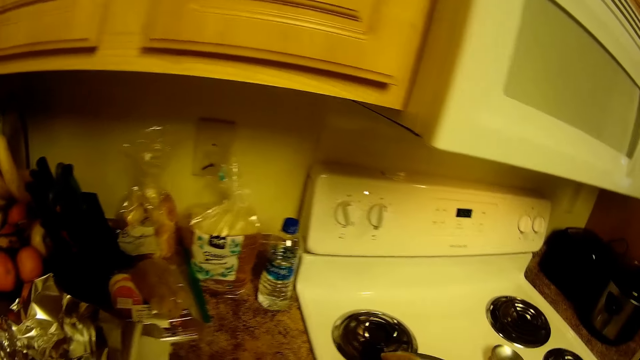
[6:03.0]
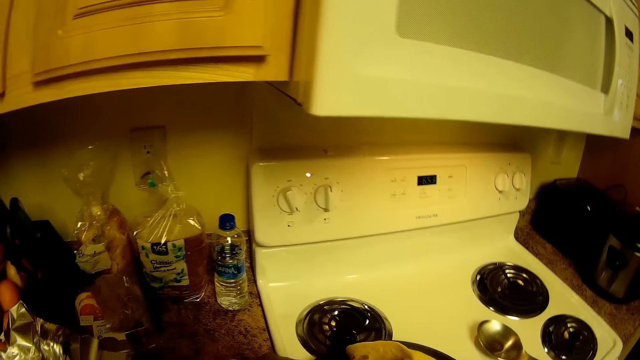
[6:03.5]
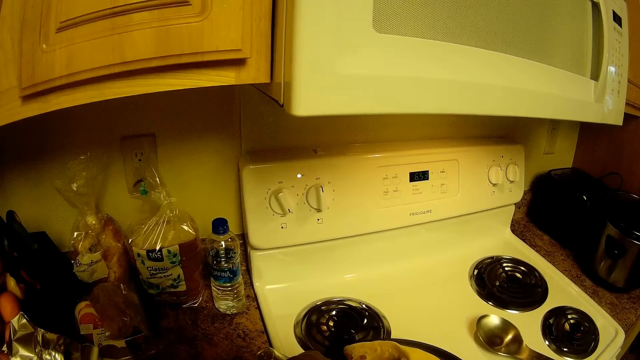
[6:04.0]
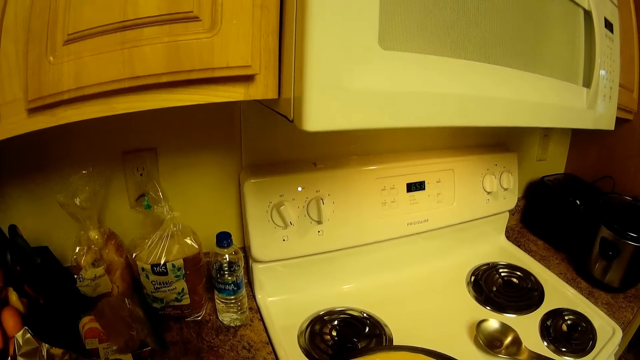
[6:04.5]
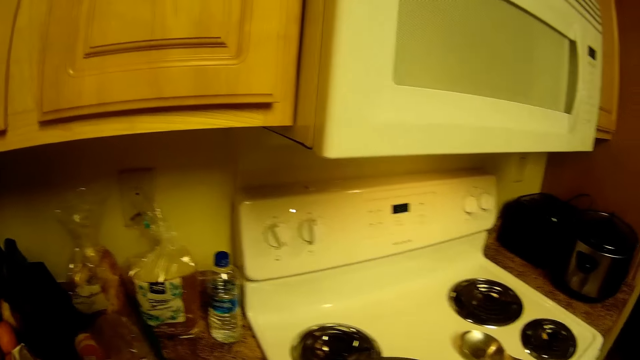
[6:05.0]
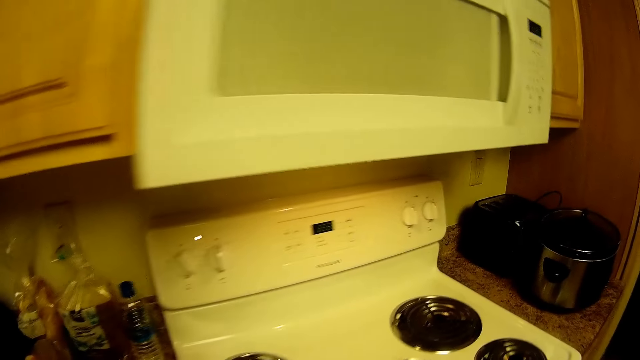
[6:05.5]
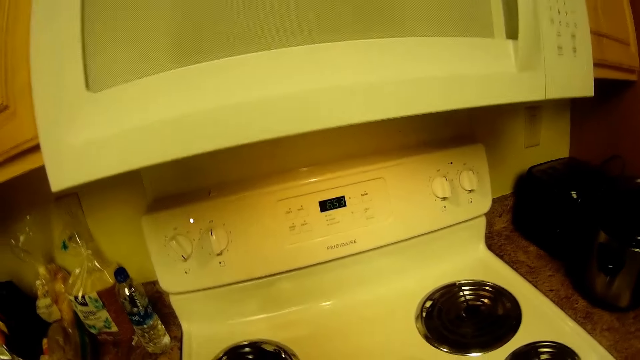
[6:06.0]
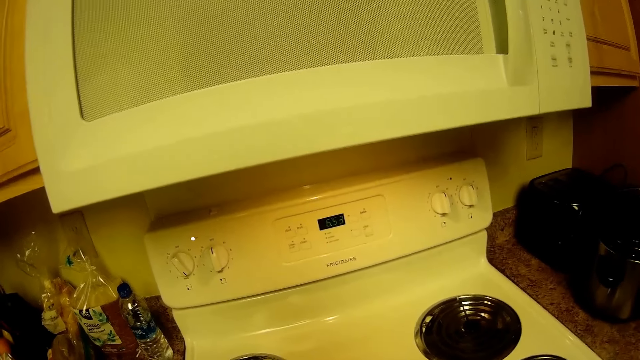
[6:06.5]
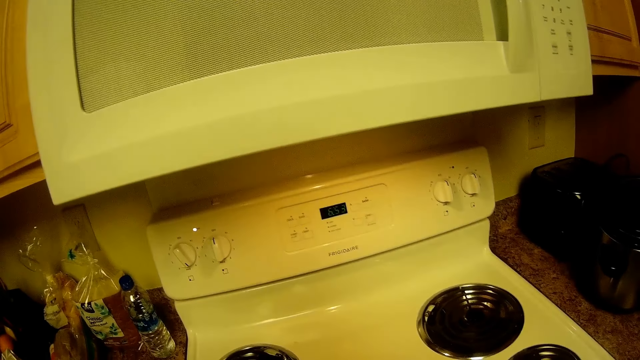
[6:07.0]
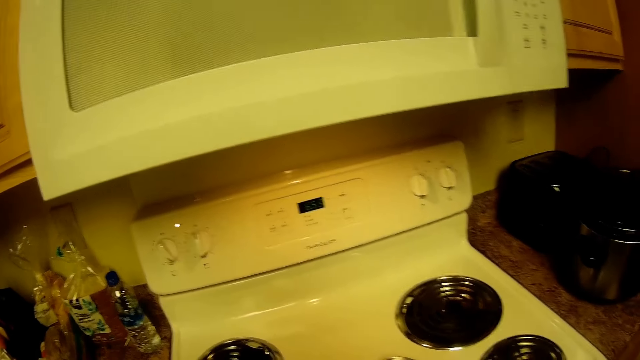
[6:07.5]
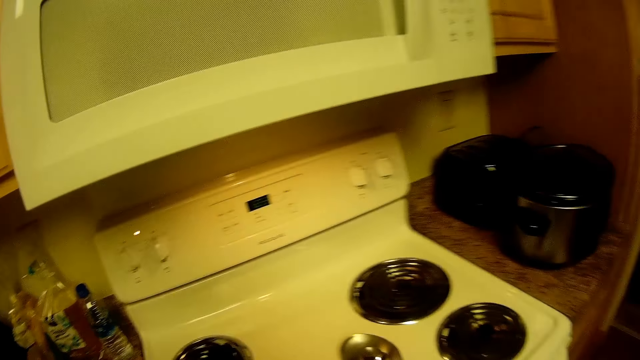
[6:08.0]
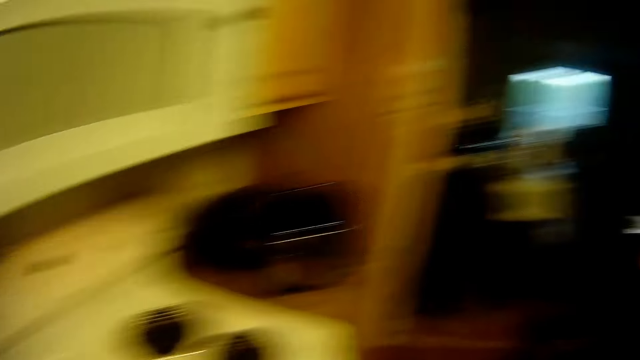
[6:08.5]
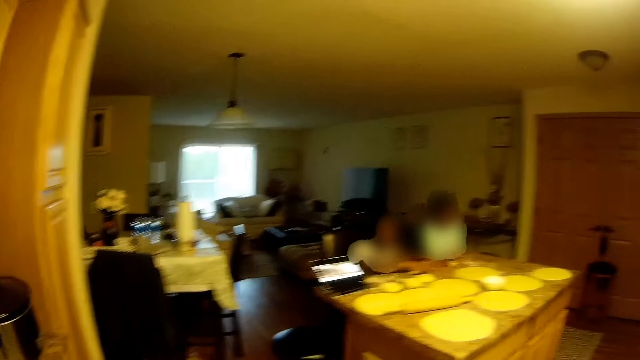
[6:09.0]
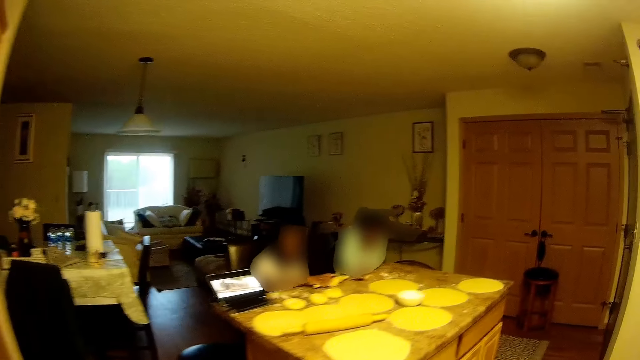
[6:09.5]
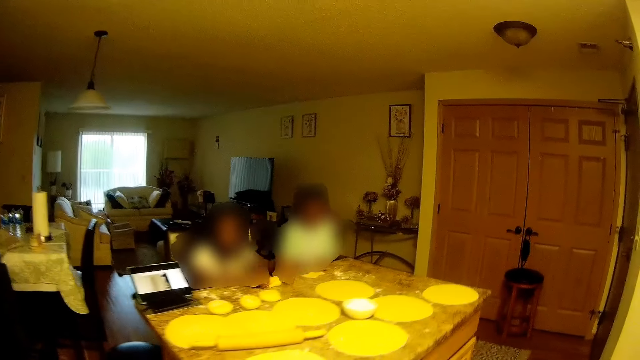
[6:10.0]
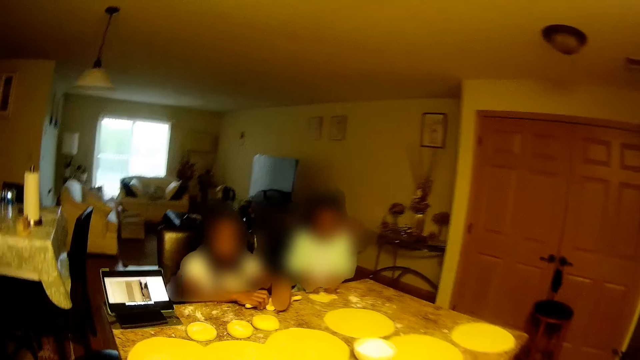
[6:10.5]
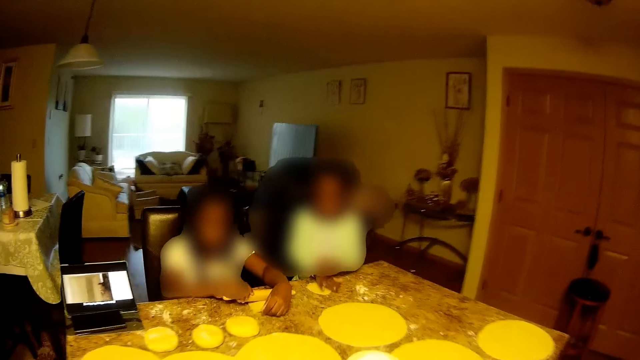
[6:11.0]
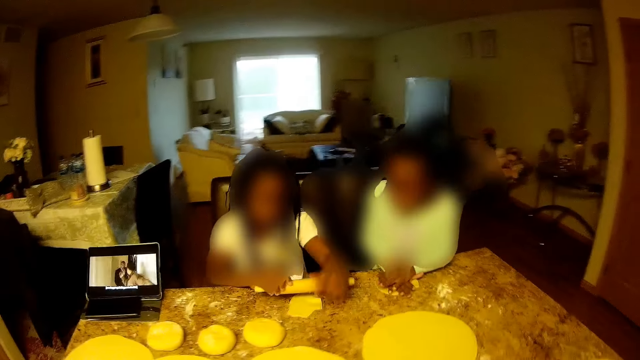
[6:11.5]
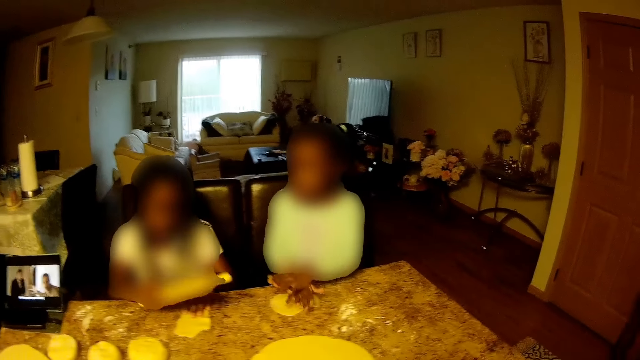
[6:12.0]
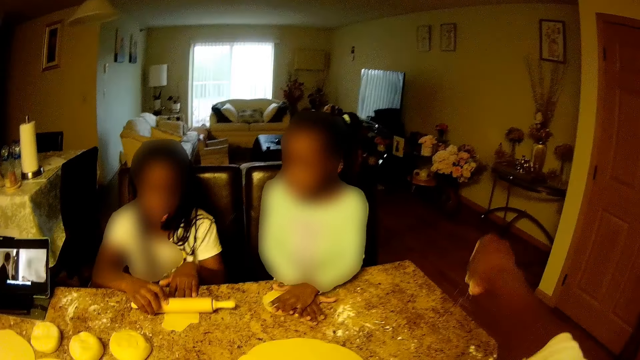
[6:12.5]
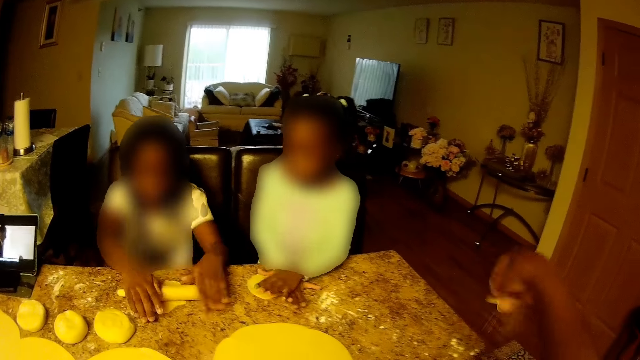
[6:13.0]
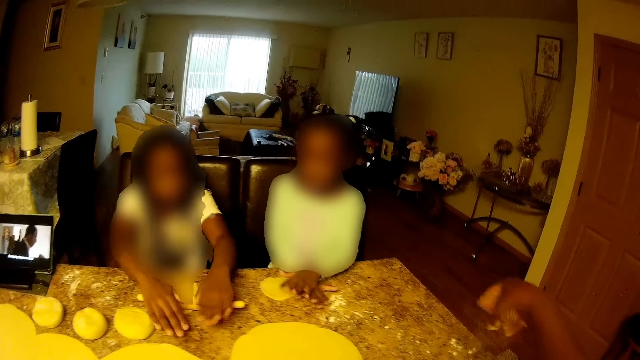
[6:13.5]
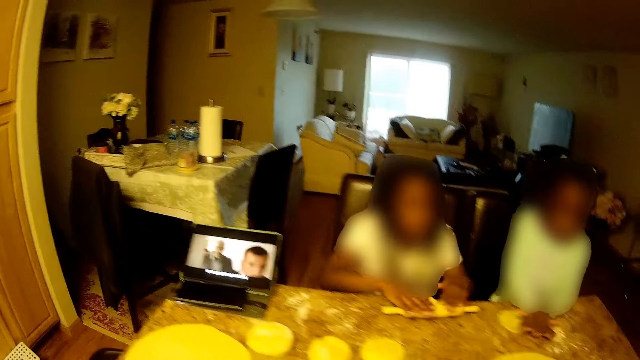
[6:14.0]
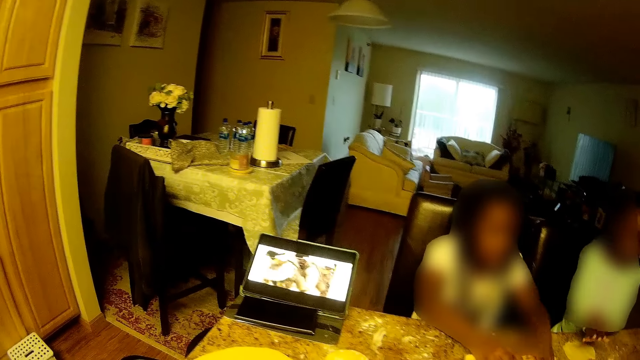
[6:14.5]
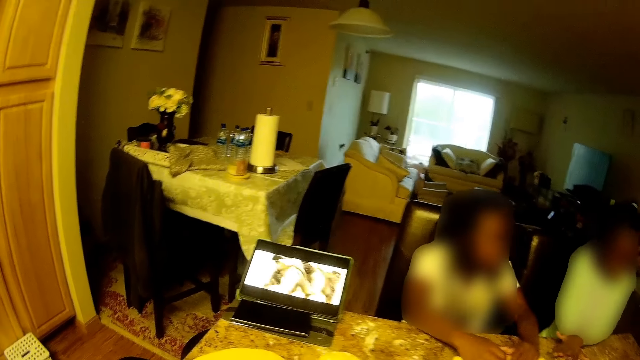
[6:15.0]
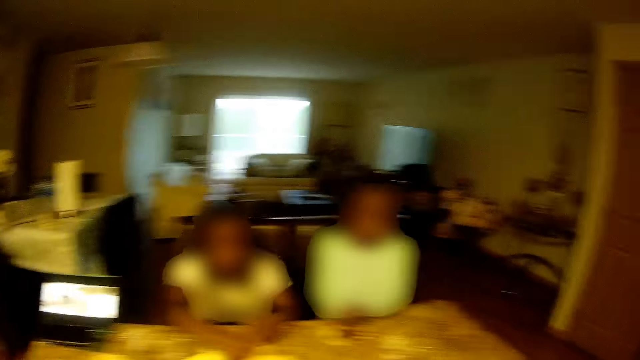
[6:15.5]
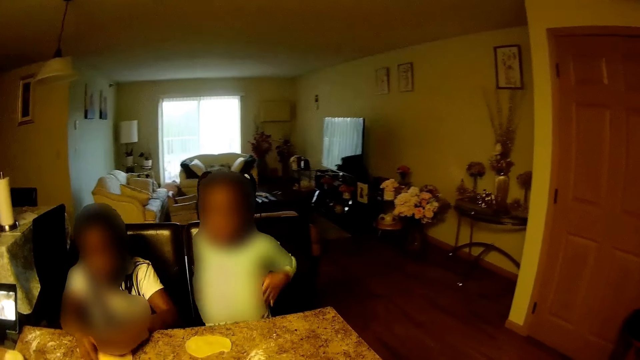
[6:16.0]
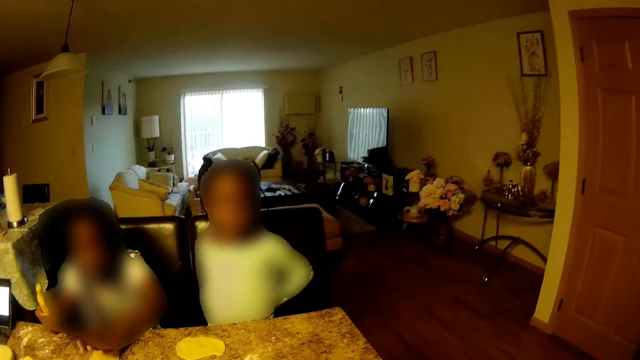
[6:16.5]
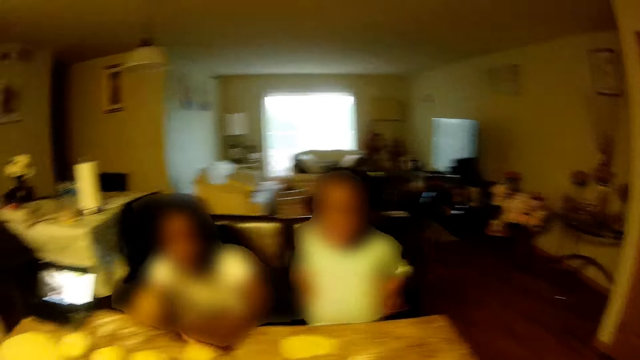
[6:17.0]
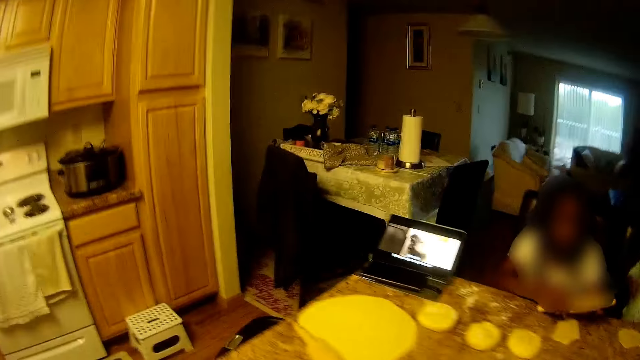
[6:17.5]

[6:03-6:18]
The camera wearer looks around. She turns around. She moves towards the table. She sprinkles some baking powder on the table with her right hand. She looks around.

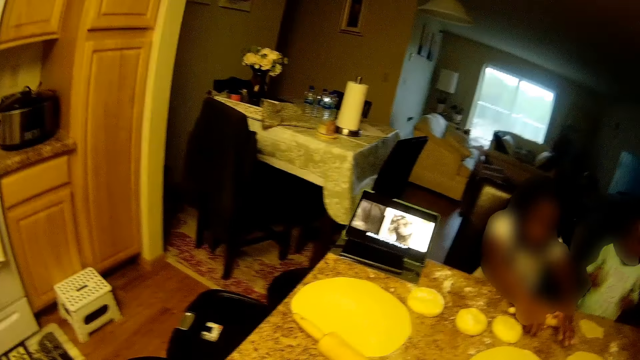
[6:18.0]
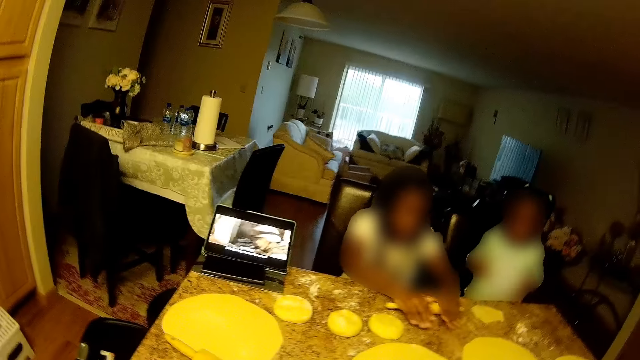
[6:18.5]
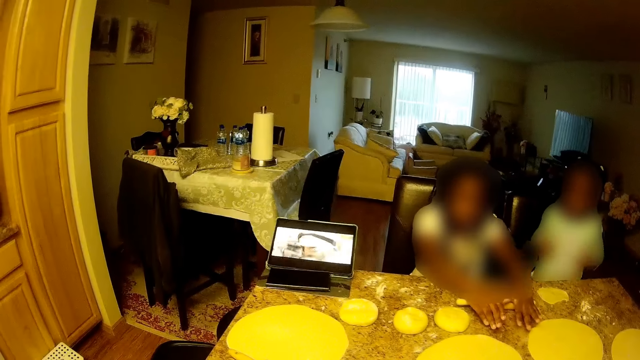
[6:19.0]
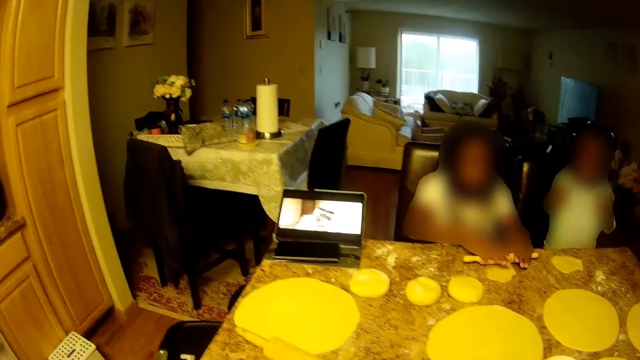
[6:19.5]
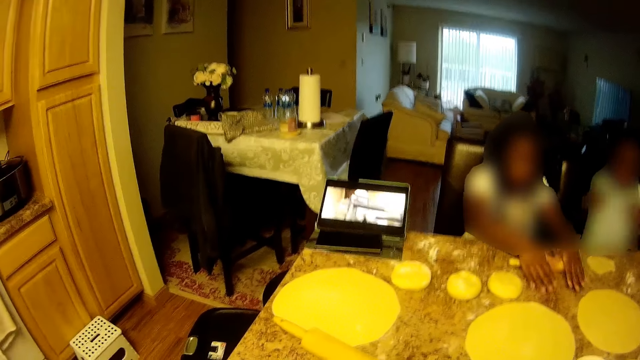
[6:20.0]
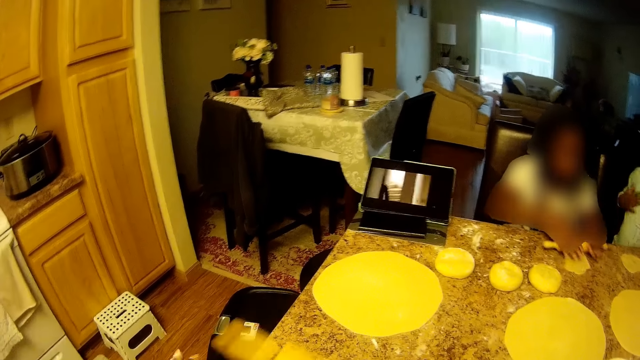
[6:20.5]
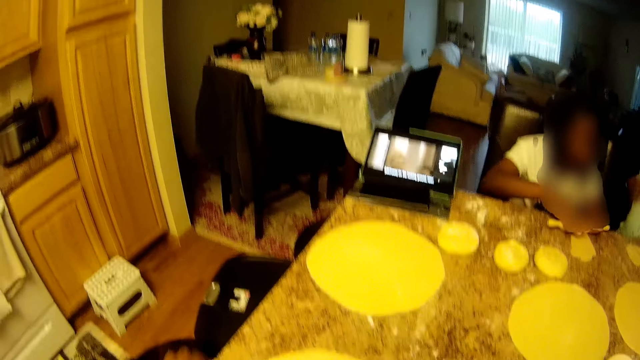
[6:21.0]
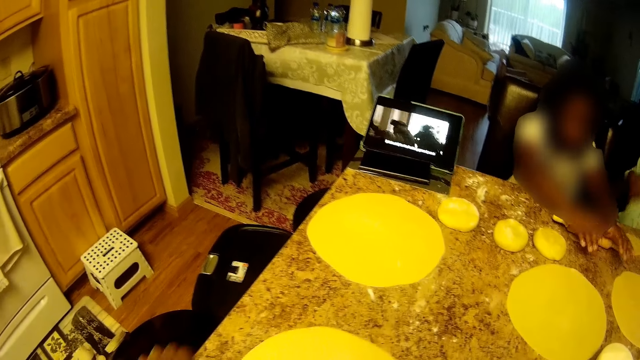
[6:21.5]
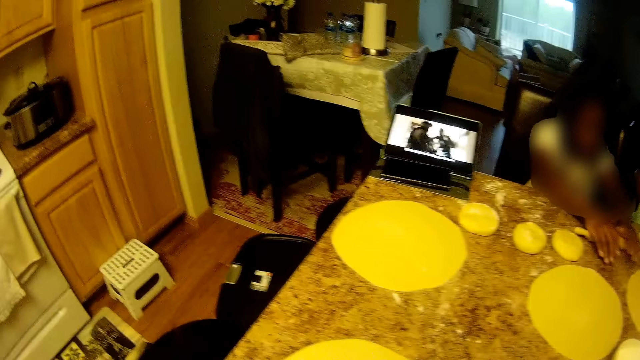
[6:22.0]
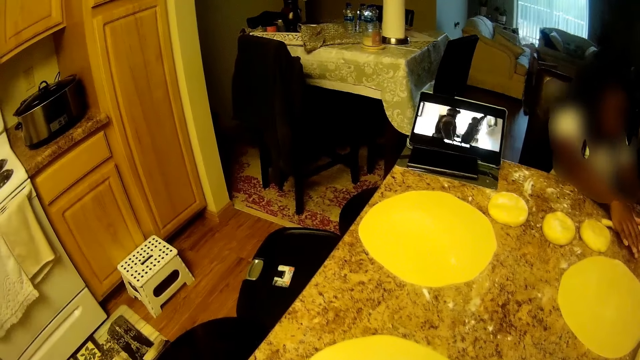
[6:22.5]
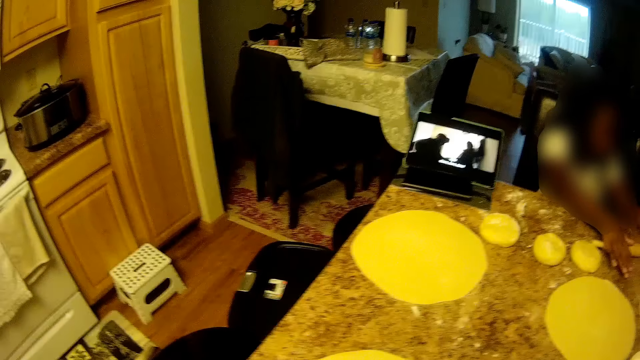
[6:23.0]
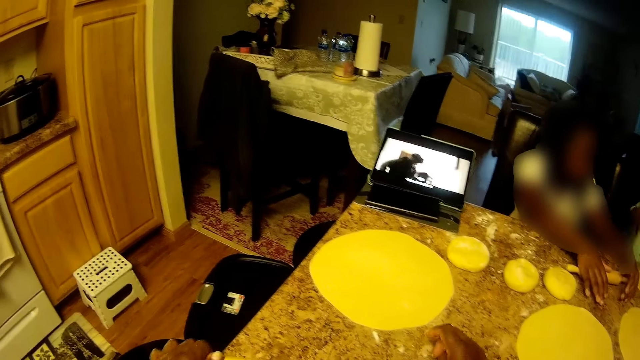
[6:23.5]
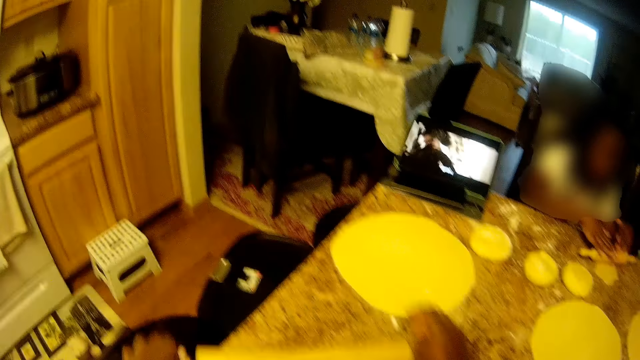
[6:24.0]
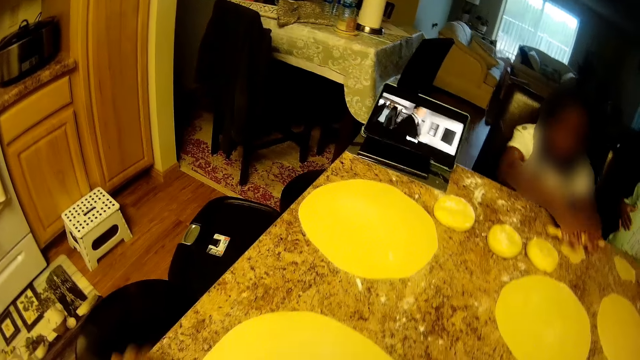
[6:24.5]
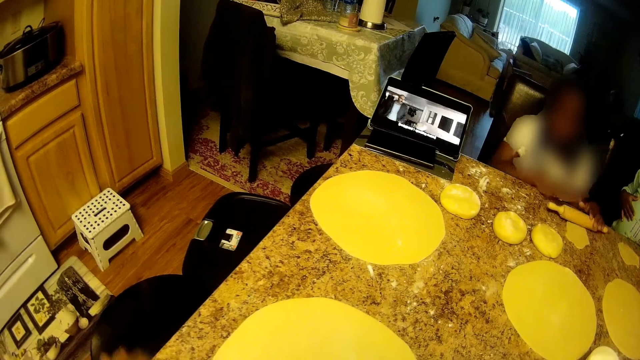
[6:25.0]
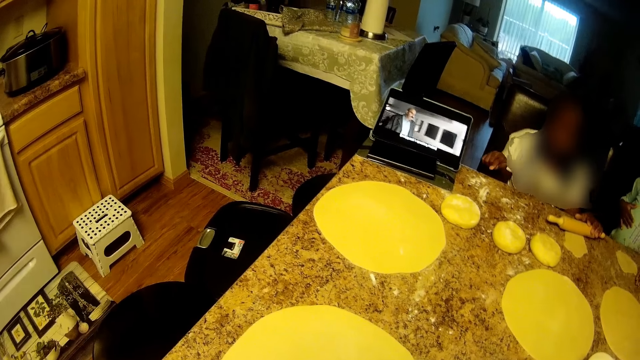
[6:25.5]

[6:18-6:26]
The camera wearer watches video on the laptop. She interacts with the girl. She talks with the girl. She picks up the rolling pin on the table with her right hand. She rolls the ball of dough on the table with the rolling pin with both hands.
